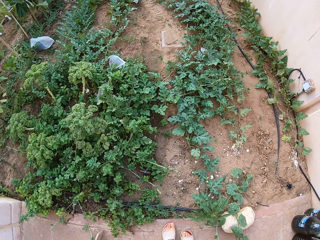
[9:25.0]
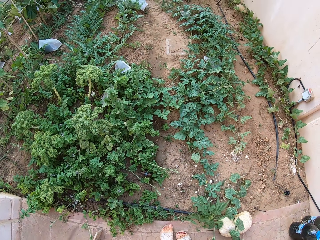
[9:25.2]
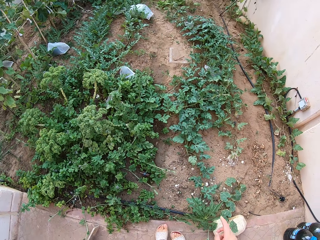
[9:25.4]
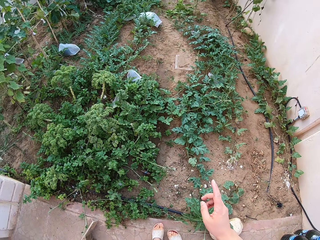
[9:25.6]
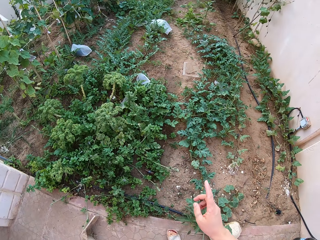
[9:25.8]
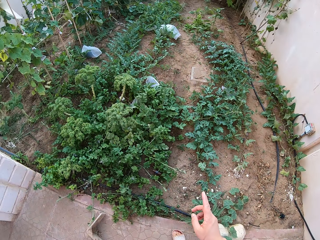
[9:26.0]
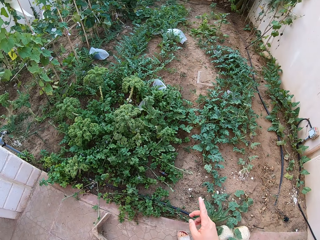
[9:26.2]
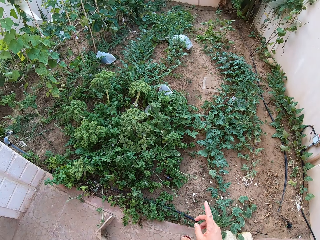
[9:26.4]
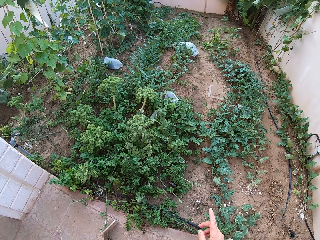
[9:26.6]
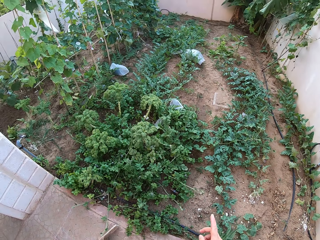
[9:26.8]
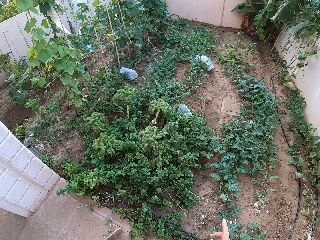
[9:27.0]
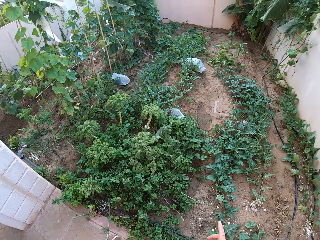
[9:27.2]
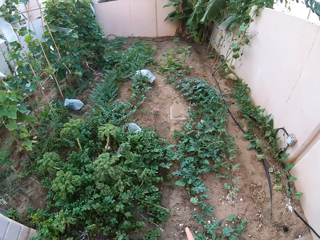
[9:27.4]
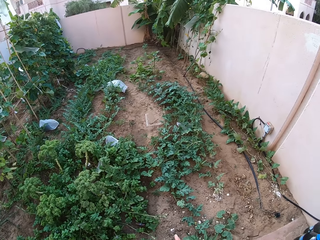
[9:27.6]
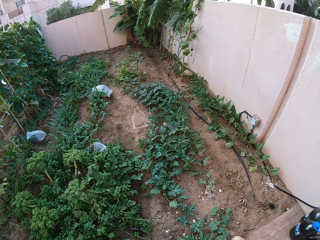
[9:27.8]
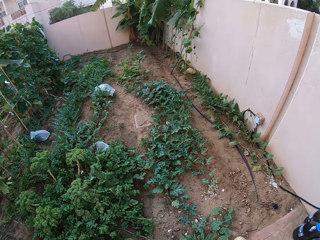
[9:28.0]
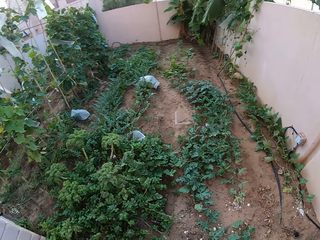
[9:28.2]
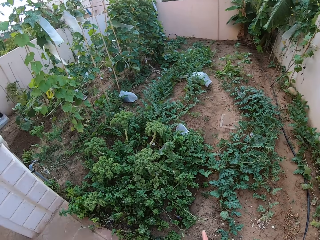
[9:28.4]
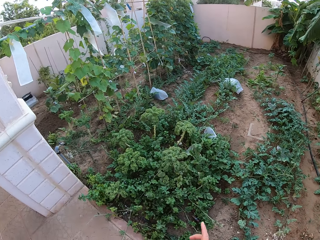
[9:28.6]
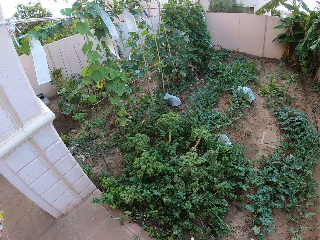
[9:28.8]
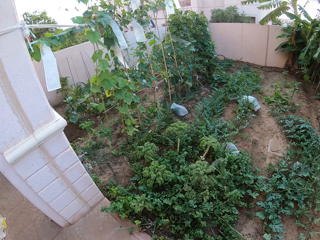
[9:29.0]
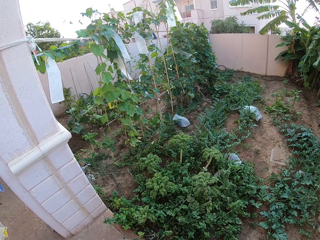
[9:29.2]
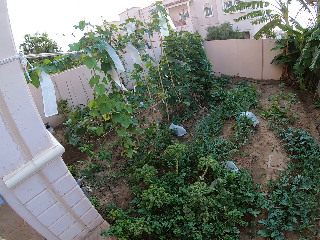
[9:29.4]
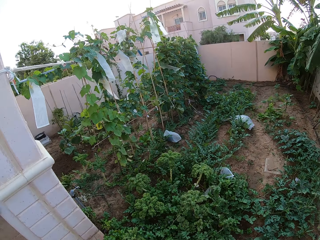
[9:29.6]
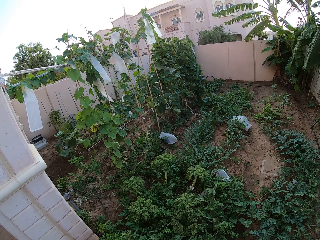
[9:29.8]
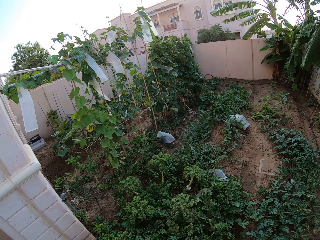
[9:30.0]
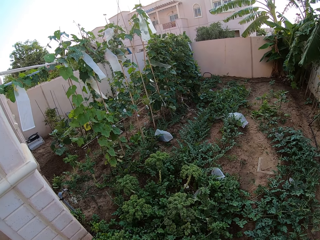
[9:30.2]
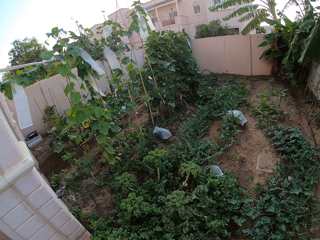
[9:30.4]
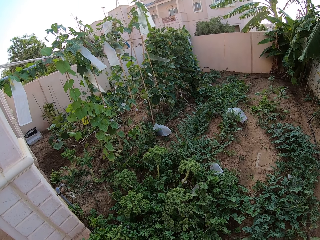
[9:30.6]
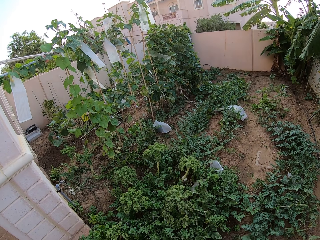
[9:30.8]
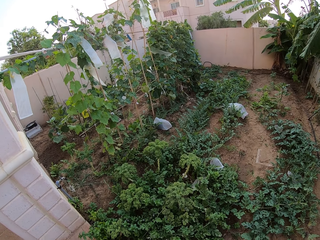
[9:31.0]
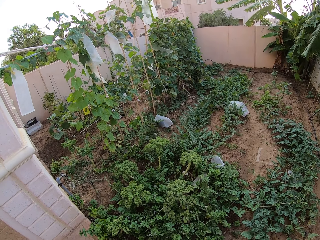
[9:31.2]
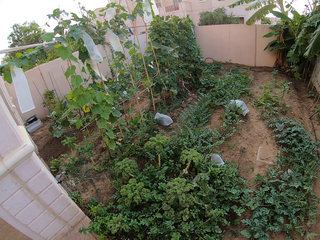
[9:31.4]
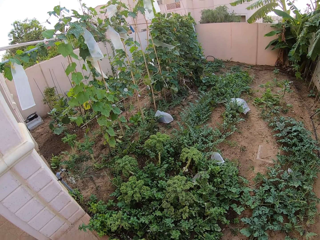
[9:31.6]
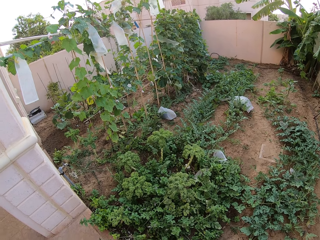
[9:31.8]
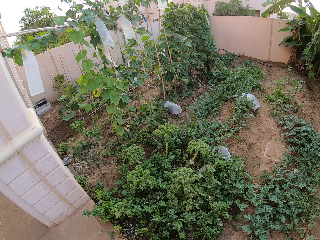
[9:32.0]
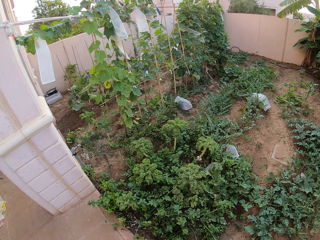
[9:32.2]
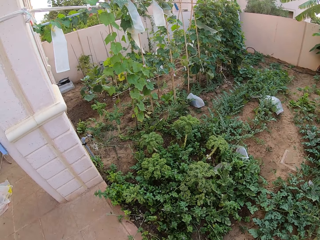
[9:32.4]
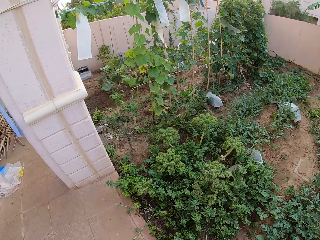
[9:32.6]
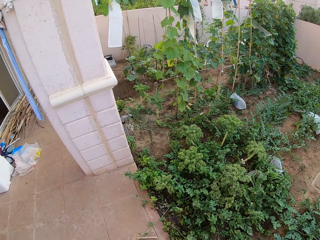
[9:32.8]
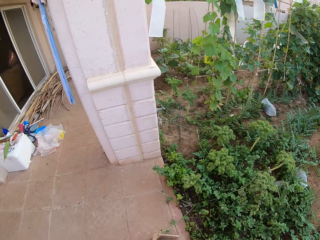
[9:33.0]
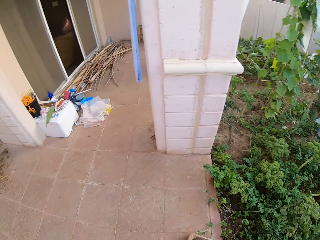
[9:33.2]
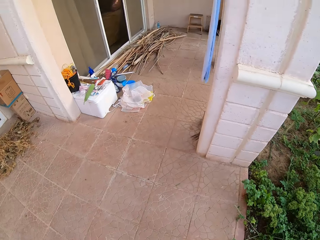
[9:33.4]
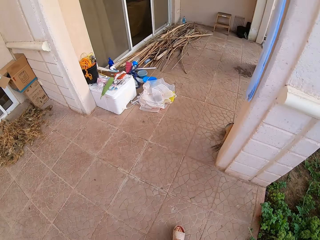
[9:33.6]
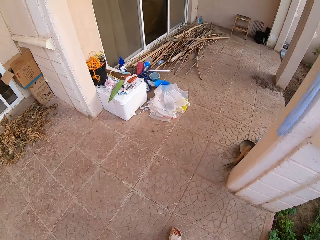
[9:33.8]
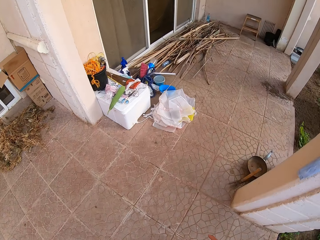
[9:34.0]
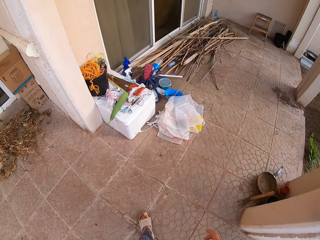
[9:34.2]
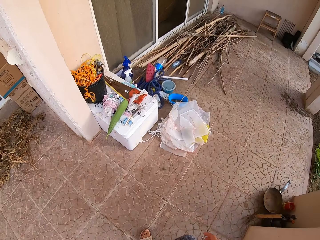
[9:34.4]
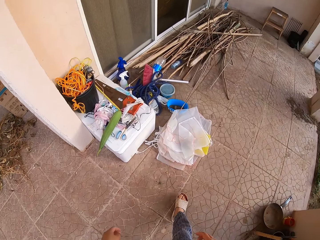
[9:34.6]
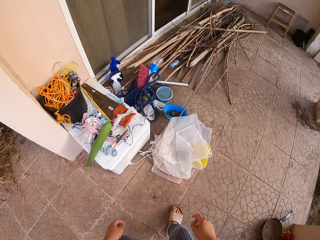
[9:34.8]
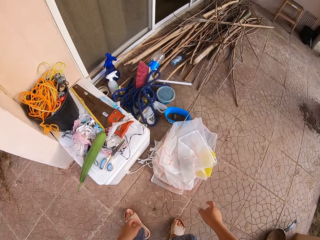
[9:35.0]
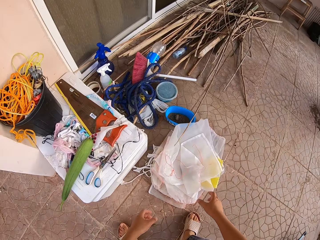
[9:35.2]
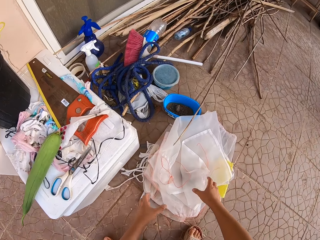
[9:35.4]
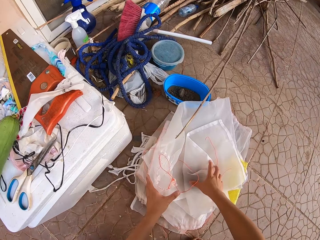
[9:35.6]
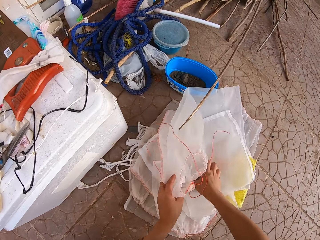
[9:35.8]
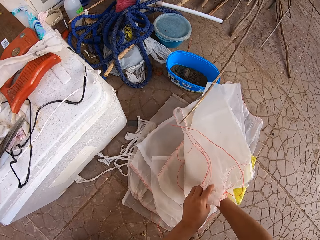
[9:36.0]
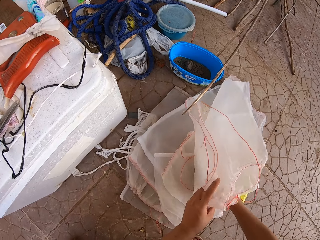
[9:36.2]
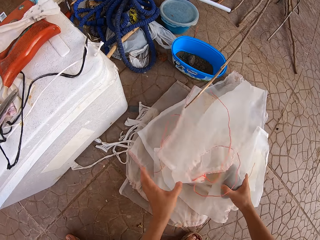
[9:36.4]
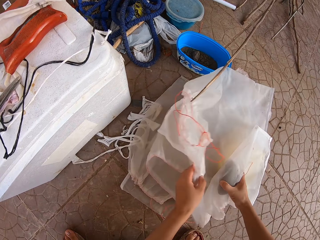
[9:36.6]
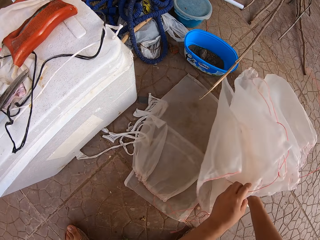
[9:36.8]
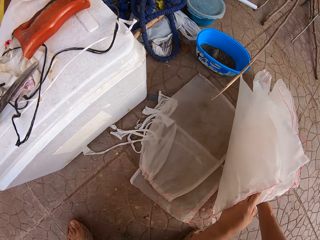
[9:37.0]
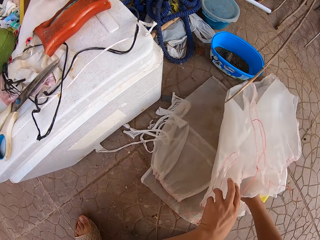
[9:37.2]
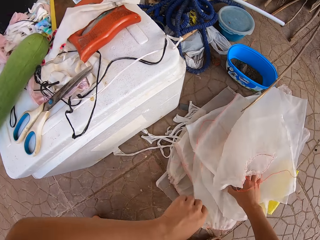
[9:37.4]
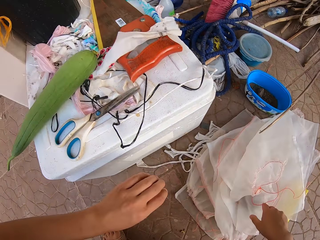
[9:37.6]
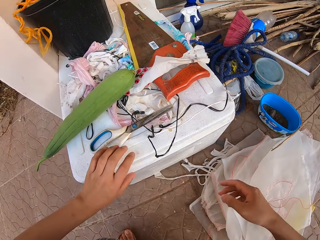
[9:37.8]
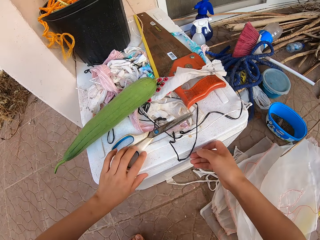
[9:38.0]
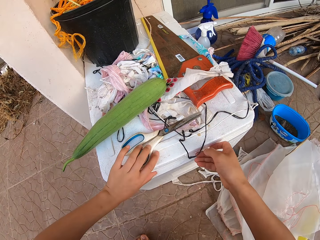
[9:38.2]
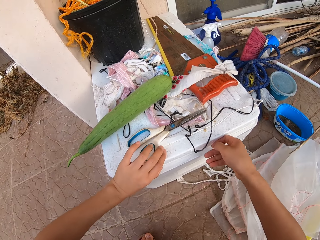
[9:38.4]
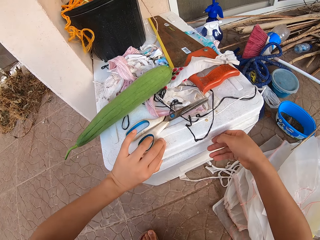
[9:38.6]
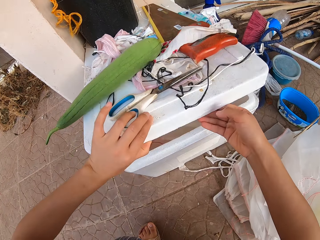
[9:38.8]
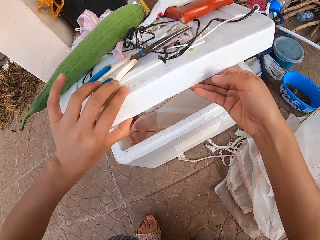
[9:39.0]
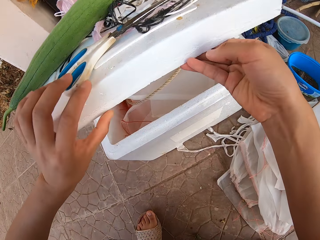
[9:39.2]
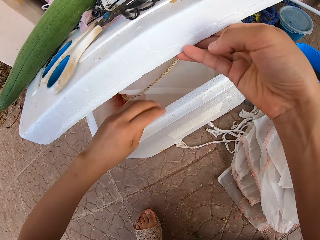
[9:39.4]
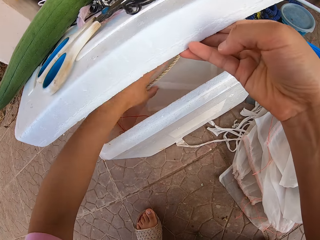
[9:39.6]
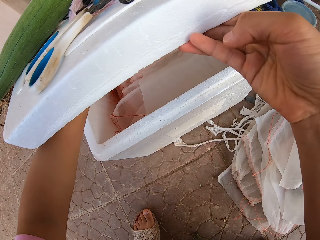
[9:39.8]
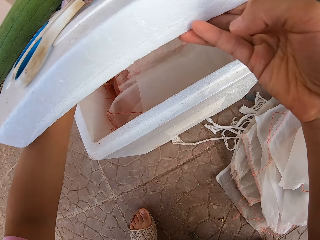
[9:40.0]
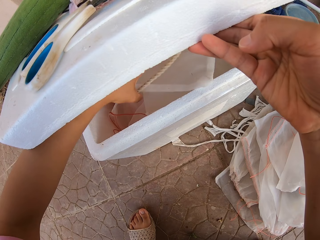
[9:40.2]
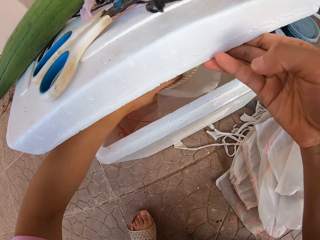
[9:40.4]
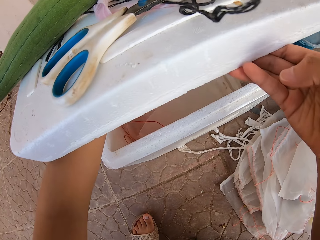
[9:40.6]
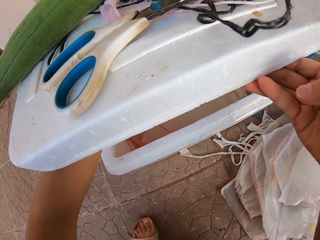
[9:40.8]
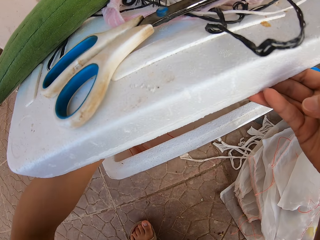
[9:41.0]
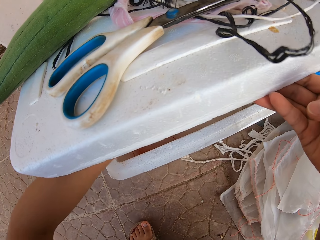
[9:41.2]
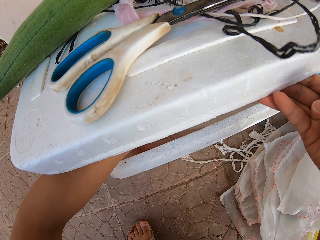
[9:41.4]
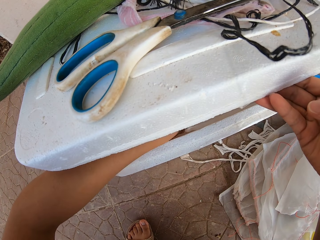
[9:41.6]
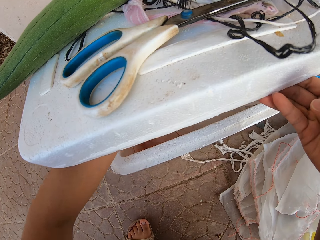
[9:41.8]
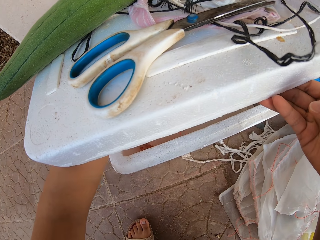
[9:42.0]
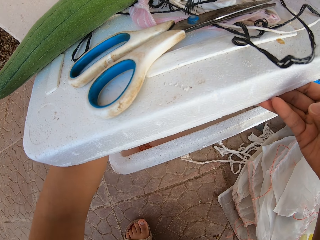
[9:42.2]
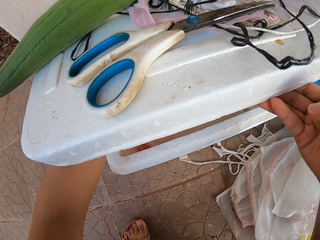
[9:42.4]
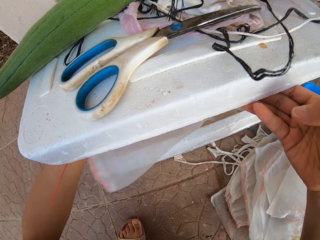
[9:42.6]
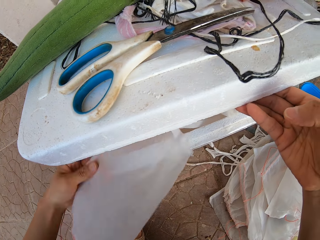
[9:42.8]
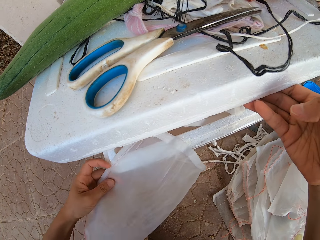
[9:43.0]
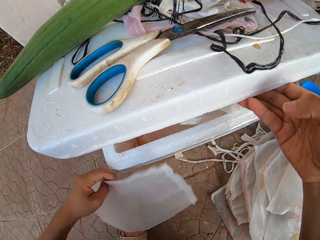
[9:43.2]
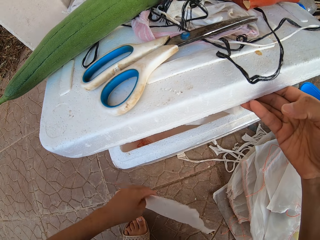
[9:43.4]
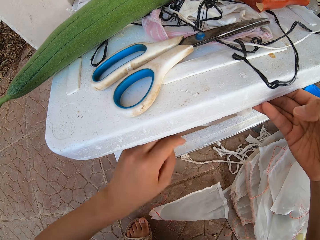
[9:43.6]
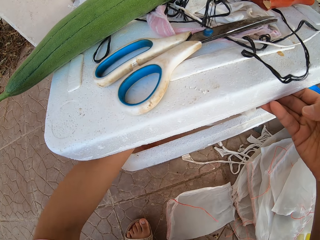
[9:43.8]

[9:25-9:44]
The camera wearer points at the plants with a finger. They stare around at the garden. They walk around on a corridor floor. They clutch the transparent polythene bag with a hand on the corridor floor. They situate the transparent polythene bag on the floor. They open a white ice cooler box with hands. They seize transparent polythene bags in the ice cooler box with a hand. They pick out a transparent polythene bag from the ice cooler box and drop the transparent polythene bag on the floor.

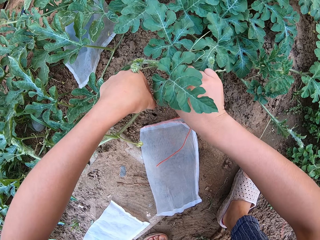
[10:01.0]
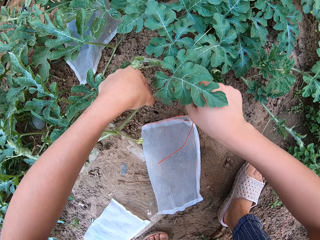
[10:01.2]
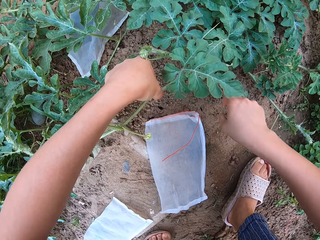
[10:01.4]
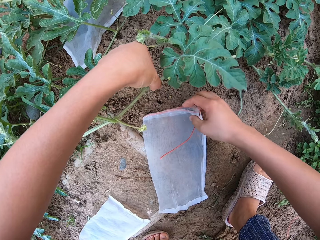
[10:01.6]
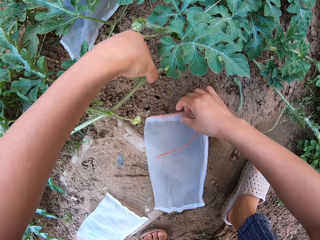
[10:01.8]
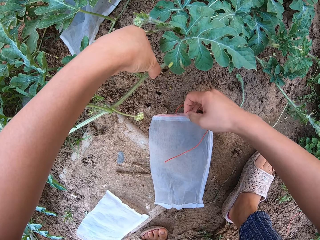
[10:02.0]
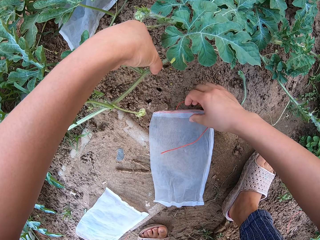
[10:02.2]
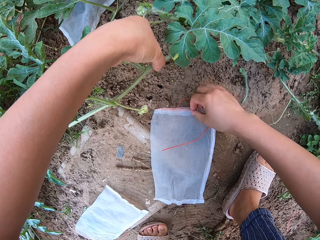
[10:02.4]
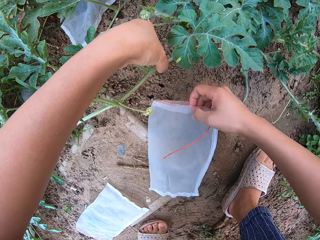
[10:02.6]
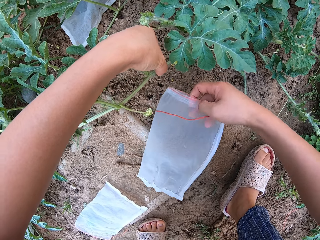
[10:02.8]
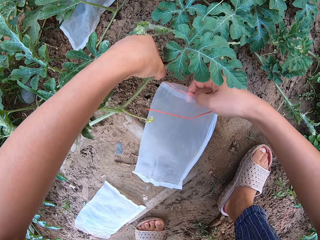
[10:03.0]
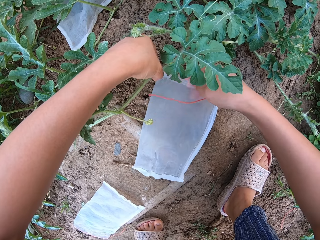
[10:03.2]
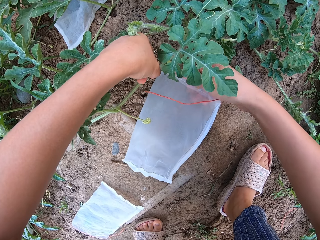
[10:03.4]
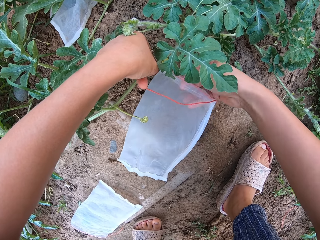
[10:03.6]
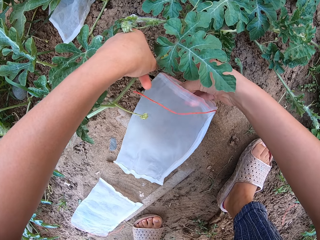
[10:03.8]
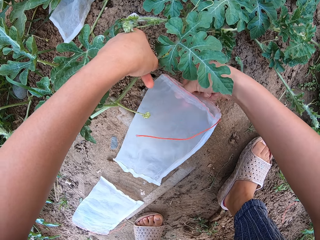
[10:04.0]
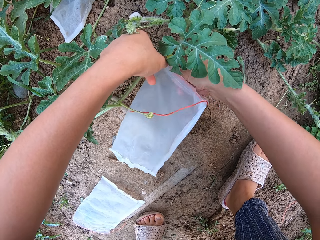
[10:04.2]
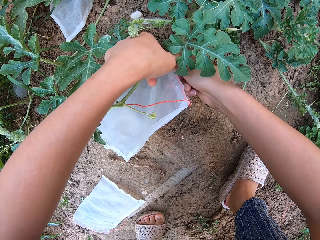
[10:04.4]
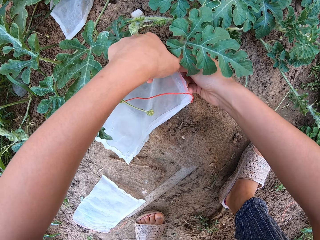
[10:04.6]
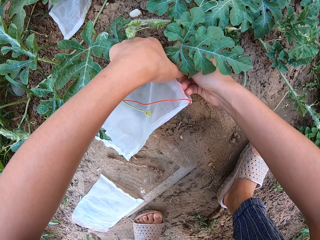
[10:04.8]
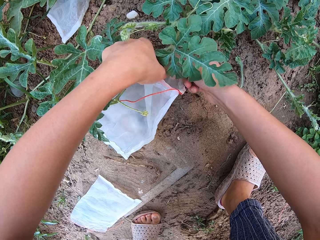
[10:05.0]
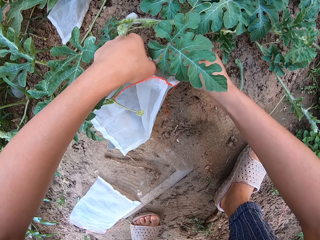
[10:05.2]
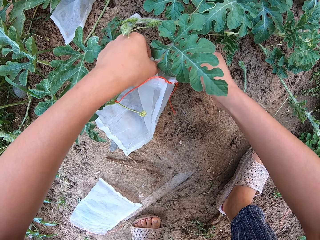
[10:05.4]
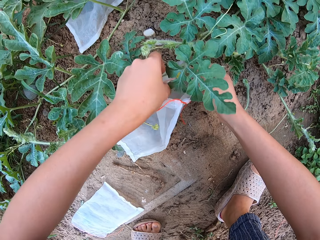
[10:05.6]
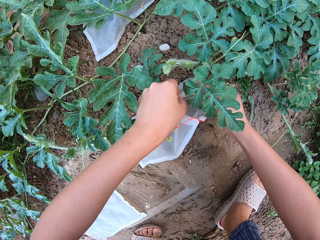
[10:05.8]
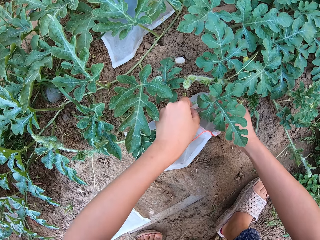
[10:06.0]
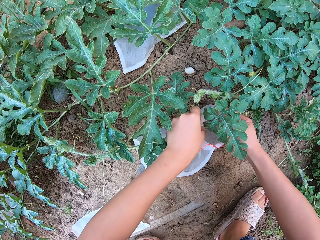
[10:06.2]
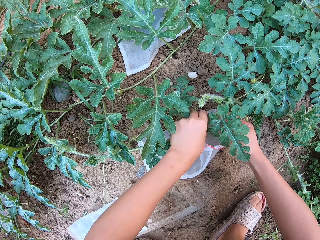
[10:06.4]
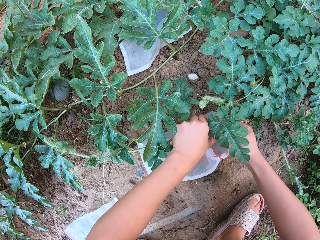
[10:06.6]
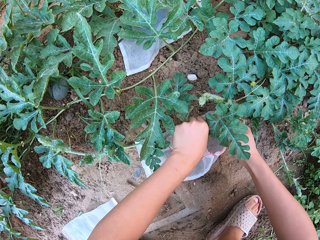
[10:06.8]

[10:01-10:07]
The camera wearer docks a melon plant tendril with a hand.
